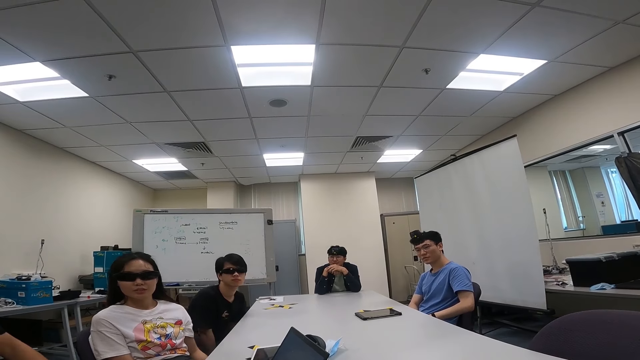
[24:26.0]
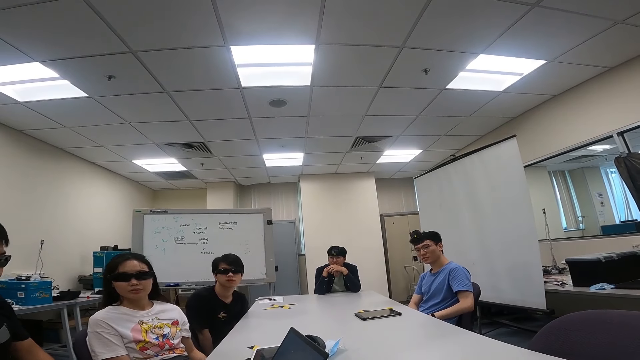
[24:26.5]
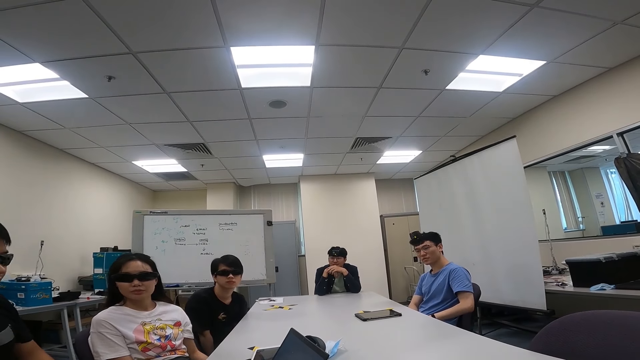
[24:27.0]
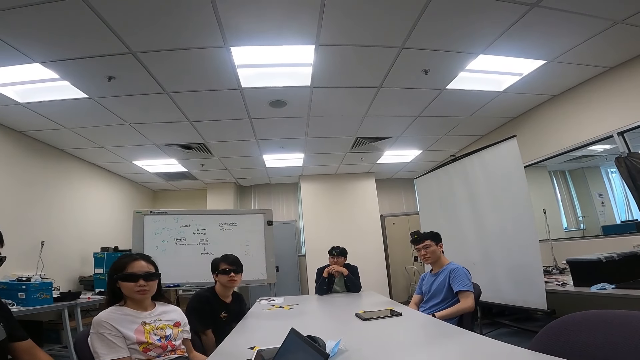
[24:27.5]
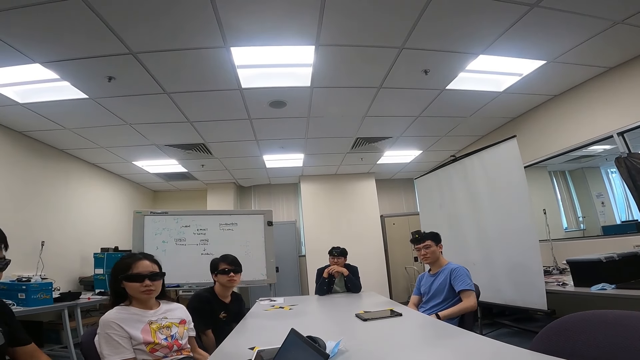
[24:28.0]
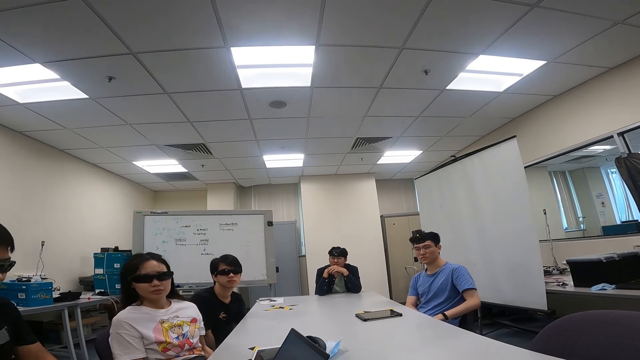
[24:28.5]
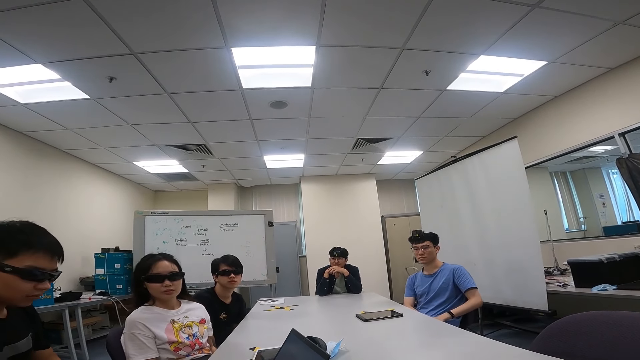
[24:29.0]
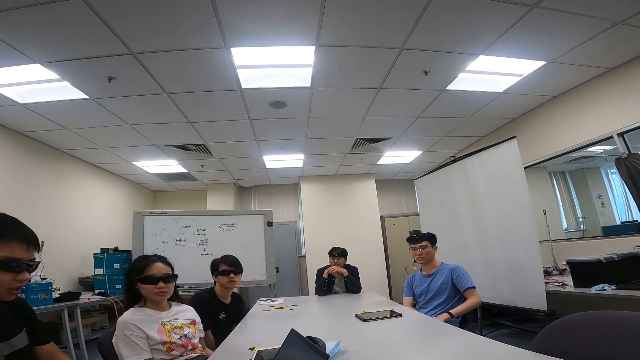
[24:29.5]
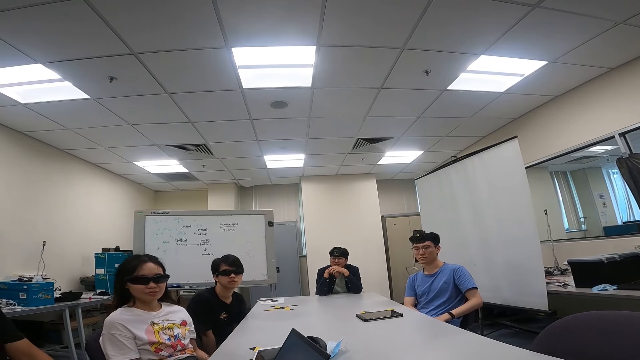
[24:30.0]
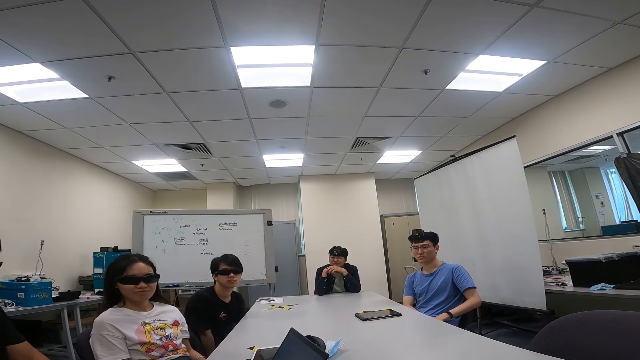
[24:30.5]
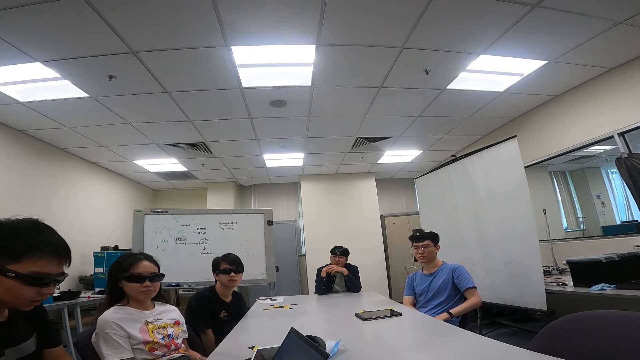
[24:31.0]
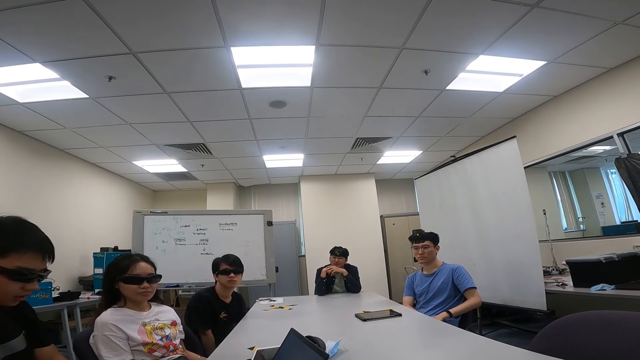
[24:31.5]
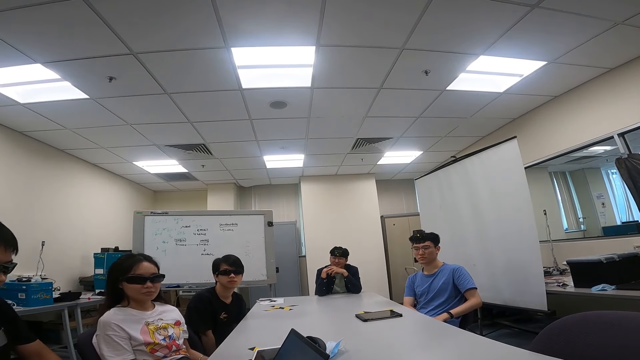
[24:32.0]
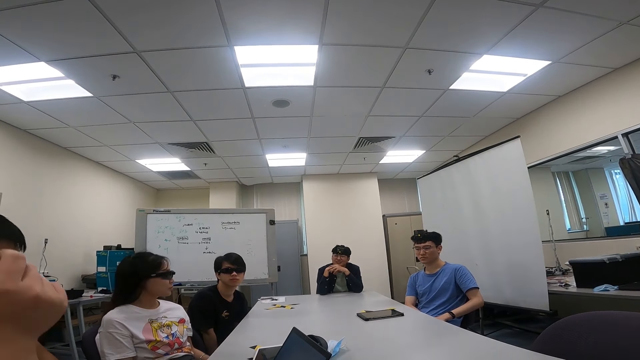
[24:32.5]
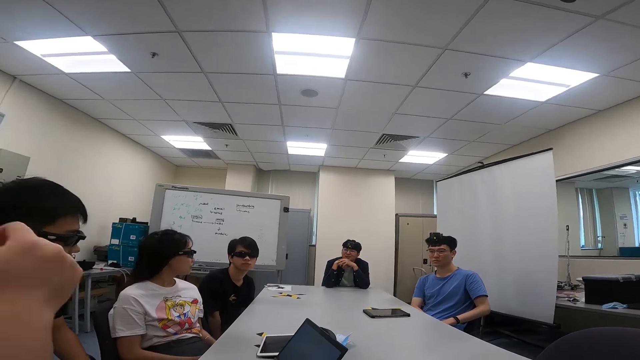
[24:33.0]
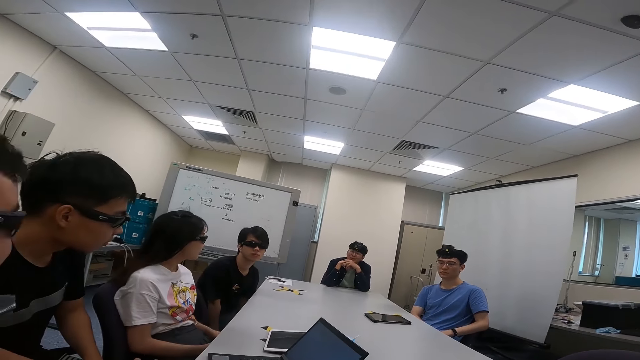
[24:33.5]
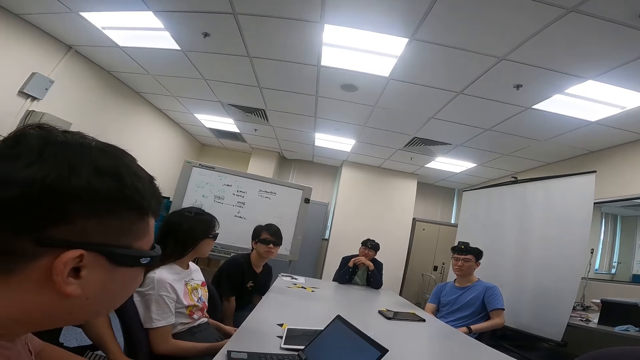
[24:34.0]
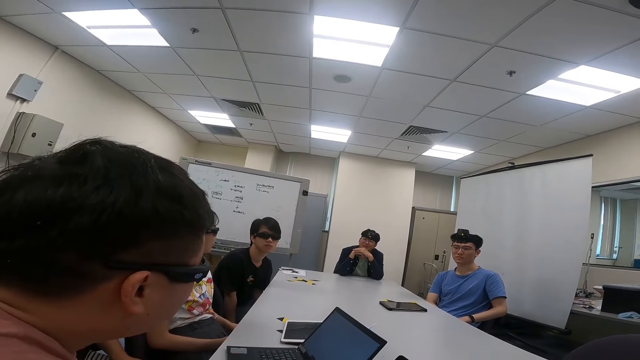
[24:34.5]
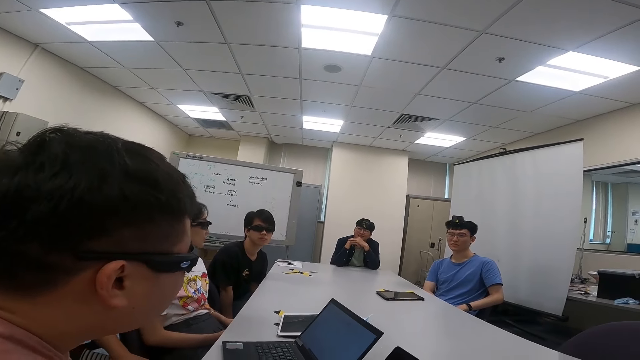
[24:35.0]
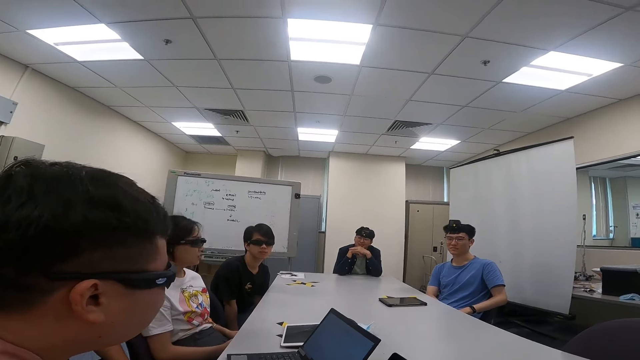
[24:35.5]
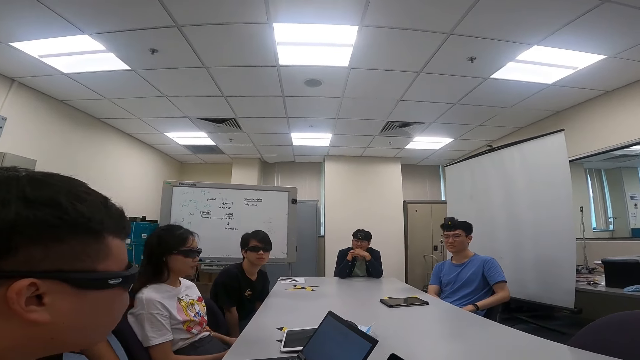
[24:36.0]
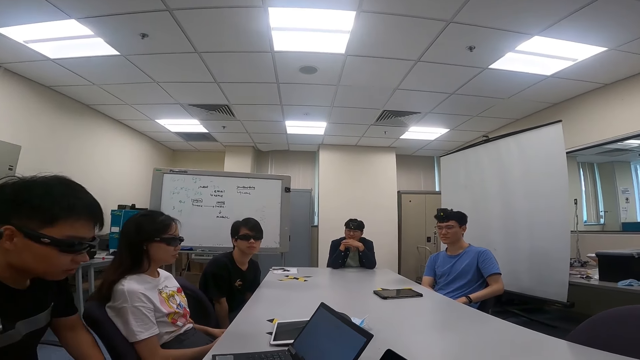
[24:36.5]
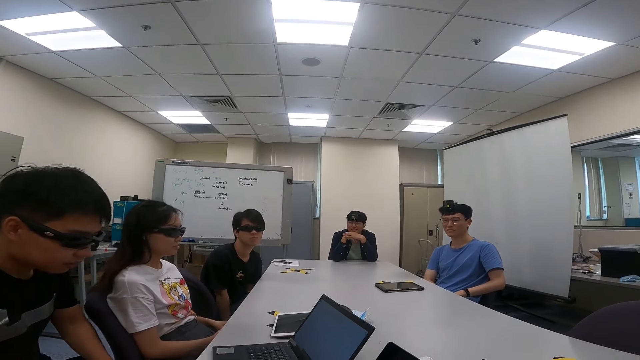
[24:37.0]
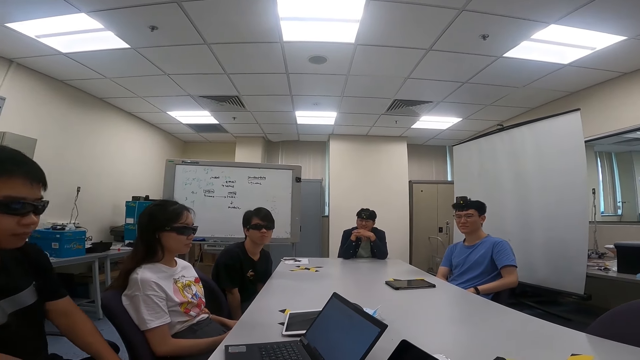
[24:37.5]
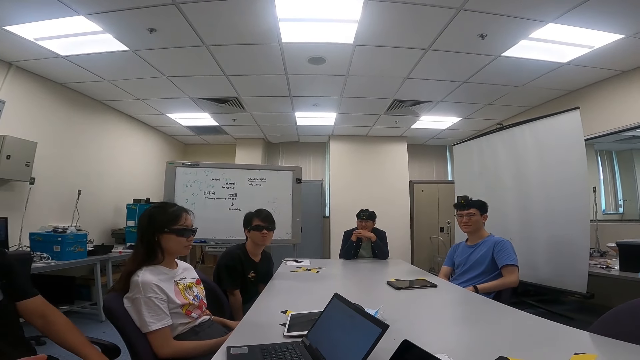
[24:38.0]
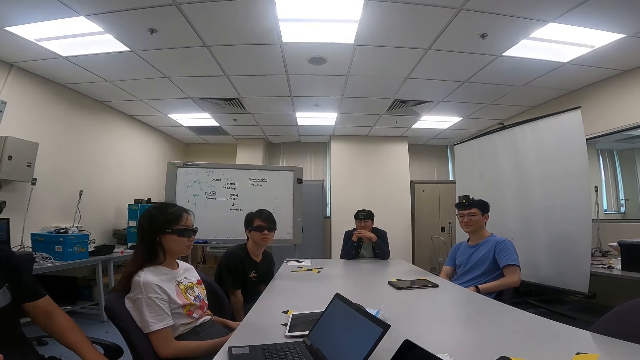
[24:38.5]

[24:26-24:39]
A woman swings on a chair. A person swings on a chair. Another person nods the head. Another person sways hands. A person talks to another person.

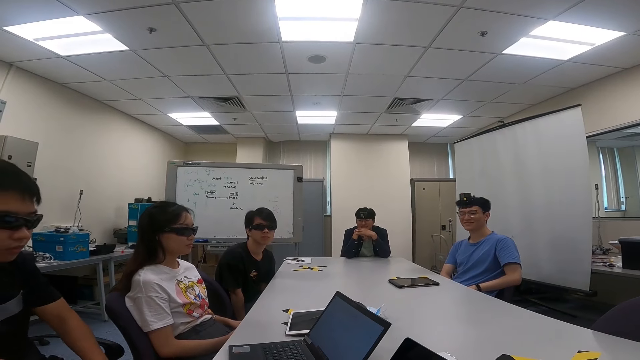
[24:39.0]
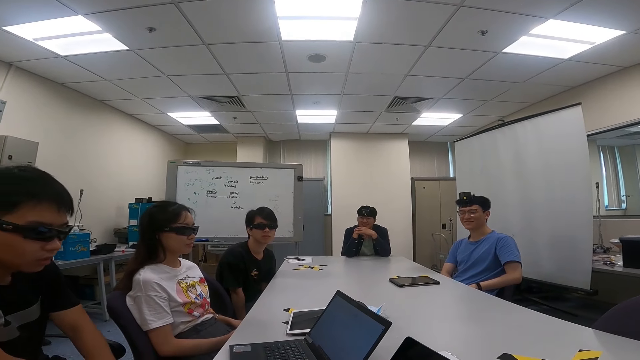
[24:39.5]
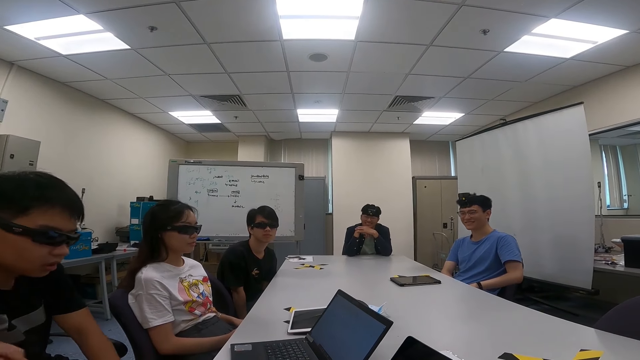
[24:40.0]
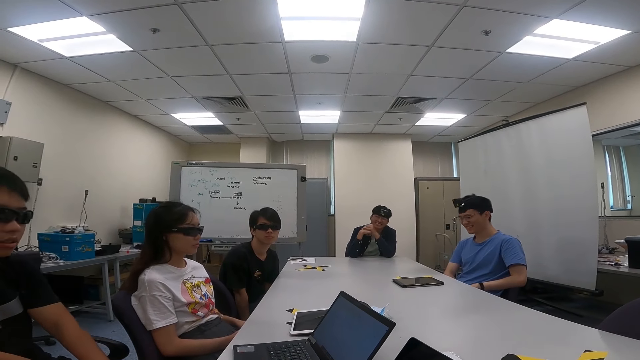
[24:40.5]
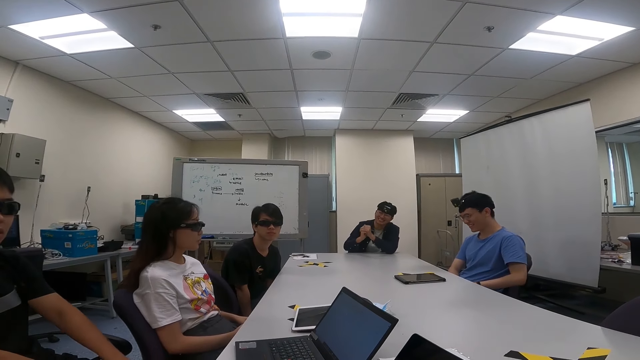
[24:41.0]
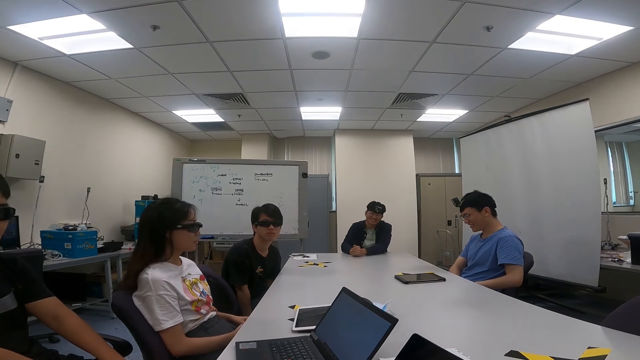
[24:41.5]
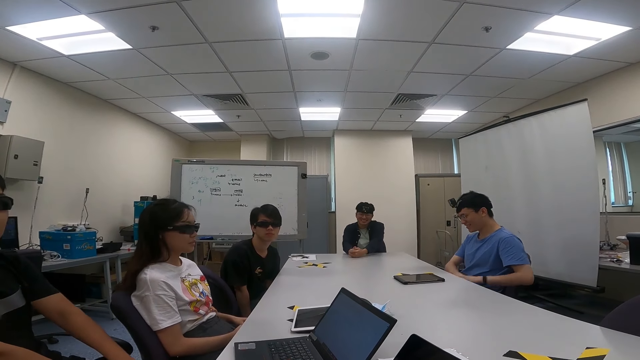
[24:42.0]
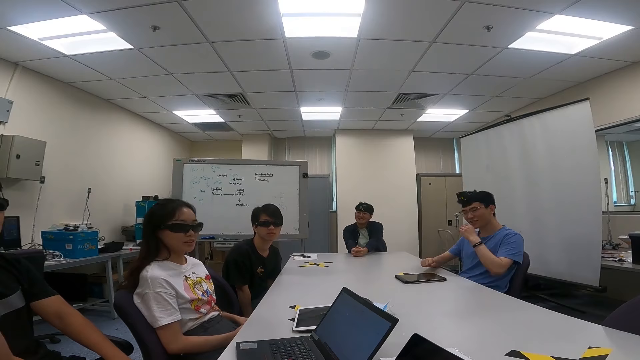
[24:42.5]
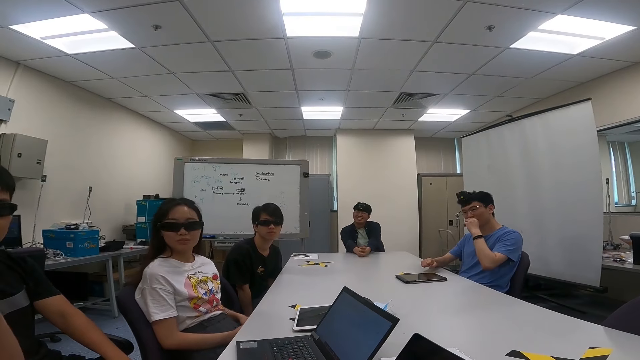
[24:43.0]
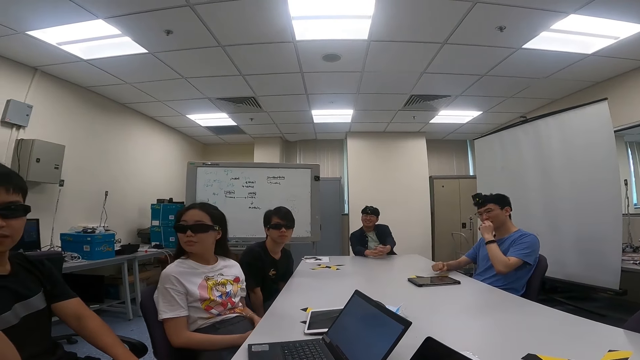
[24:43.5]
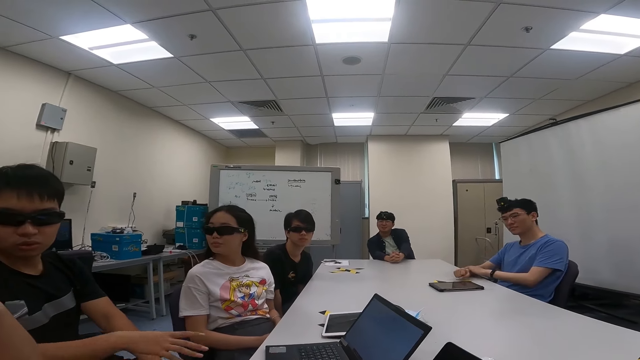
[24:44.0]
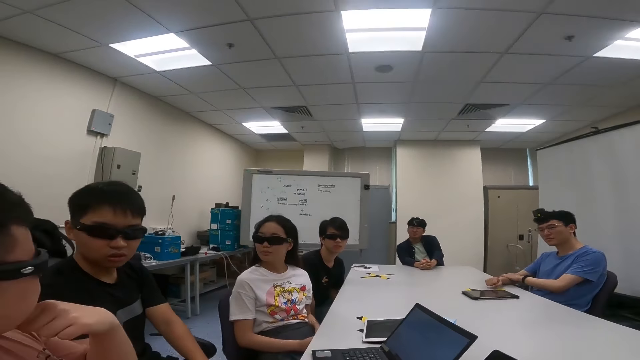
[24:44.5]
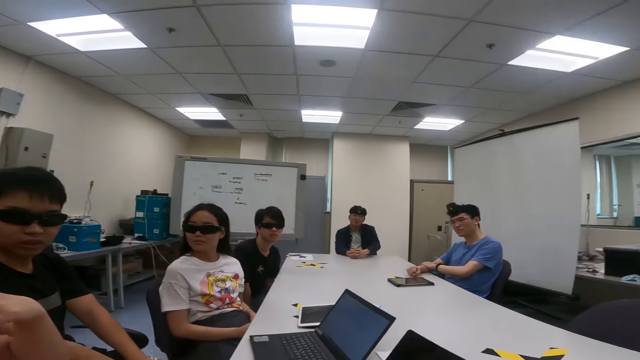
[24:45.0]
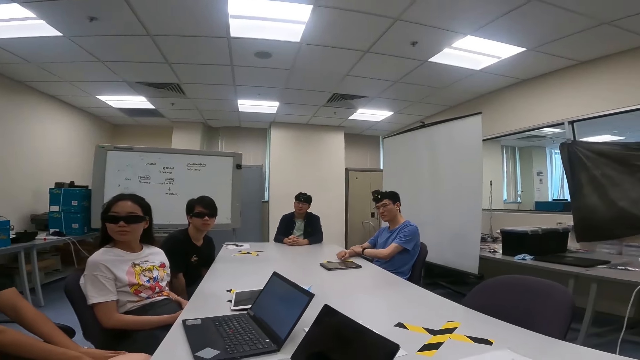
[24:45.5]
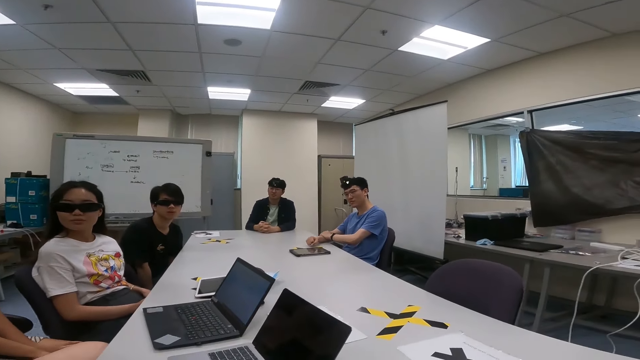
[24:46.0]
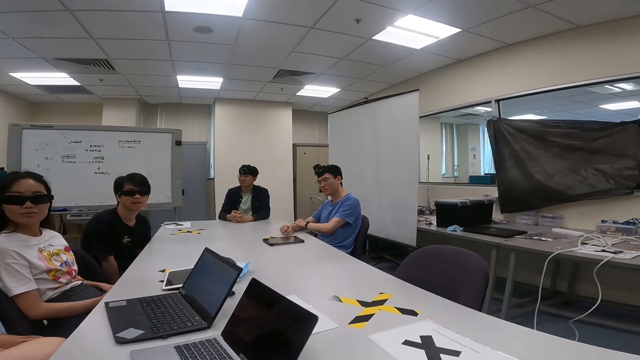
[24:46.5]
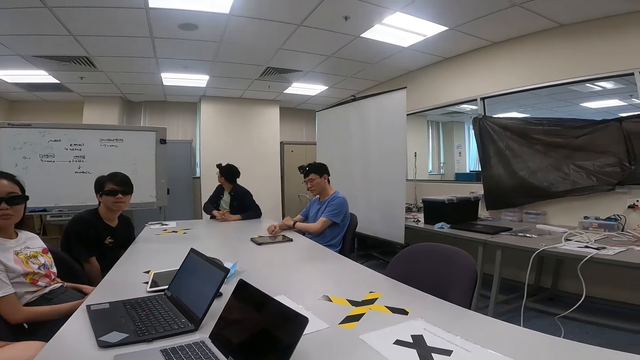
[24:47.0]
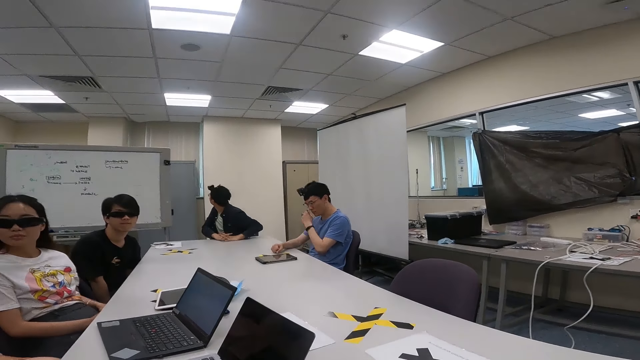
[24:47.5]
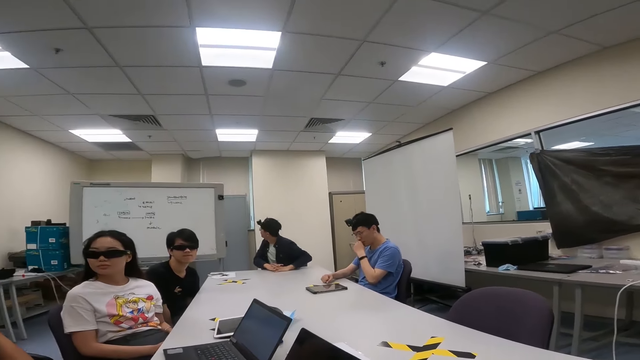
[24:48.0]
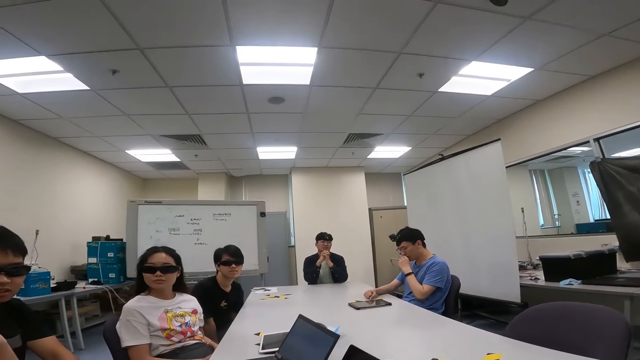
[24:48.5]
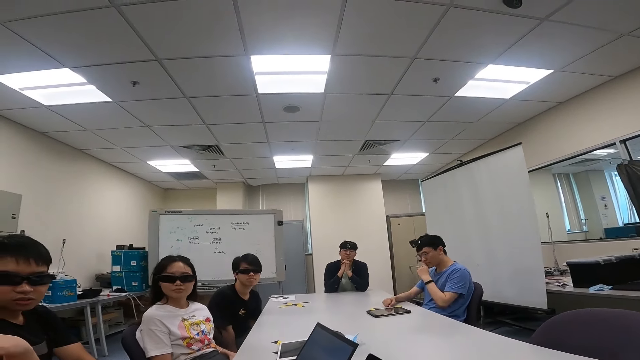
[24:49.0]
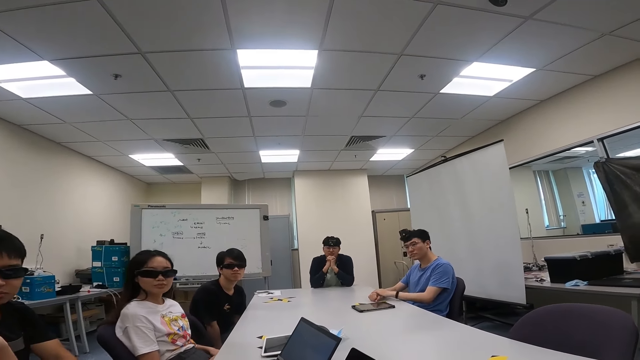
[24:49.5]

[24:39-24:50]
A person straightens hands on a table. Another person touches the face. The first person turns around.
